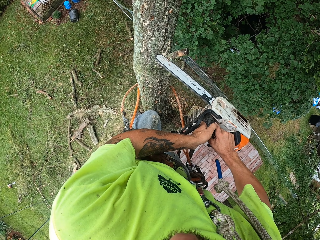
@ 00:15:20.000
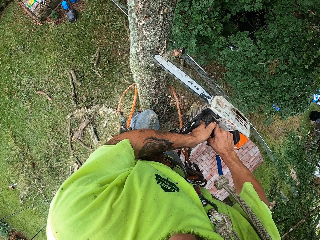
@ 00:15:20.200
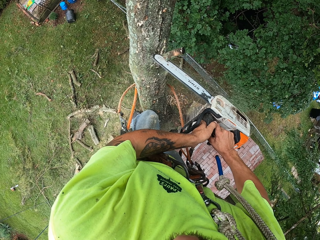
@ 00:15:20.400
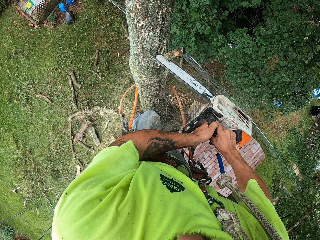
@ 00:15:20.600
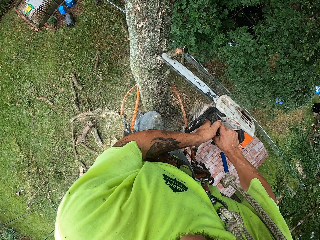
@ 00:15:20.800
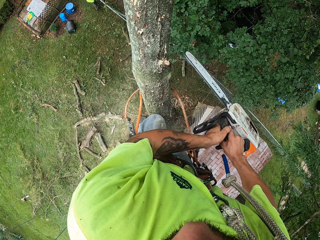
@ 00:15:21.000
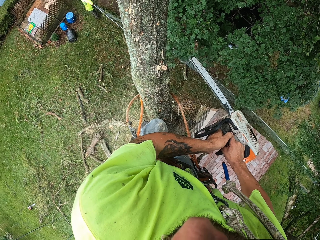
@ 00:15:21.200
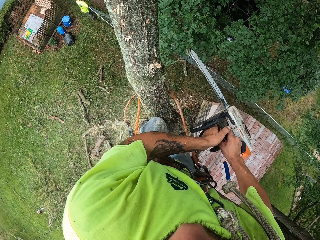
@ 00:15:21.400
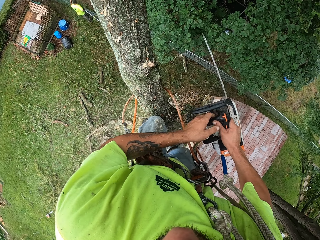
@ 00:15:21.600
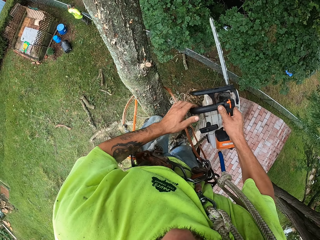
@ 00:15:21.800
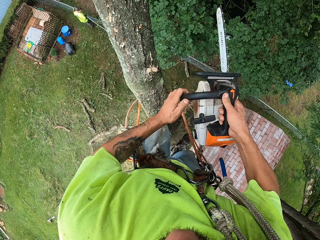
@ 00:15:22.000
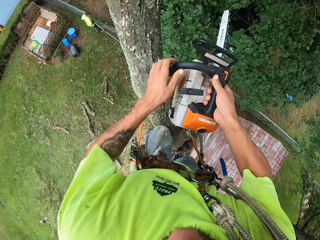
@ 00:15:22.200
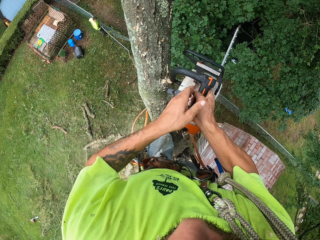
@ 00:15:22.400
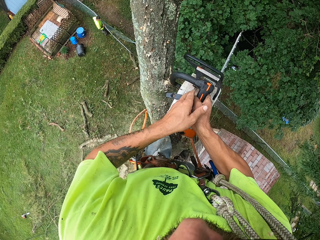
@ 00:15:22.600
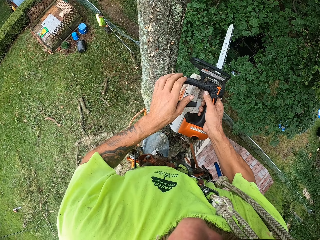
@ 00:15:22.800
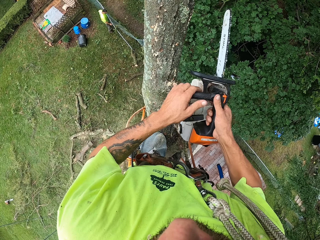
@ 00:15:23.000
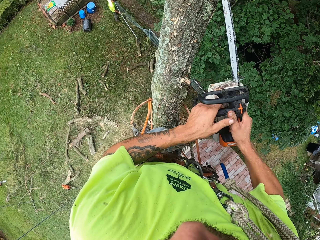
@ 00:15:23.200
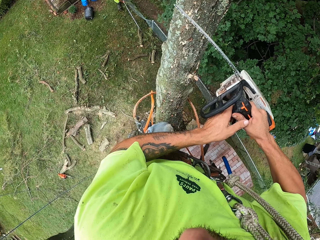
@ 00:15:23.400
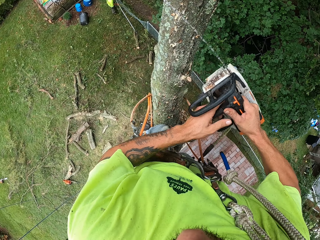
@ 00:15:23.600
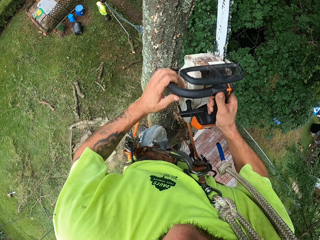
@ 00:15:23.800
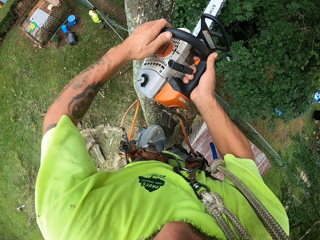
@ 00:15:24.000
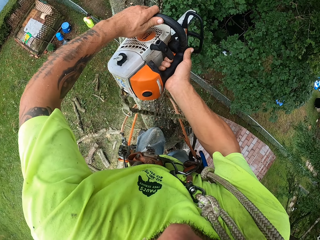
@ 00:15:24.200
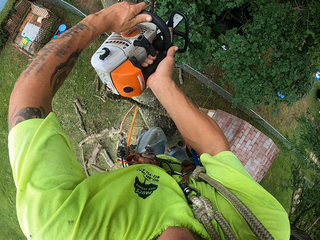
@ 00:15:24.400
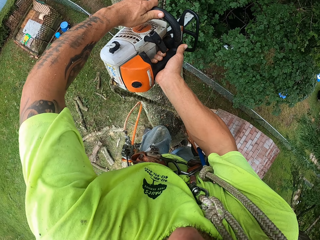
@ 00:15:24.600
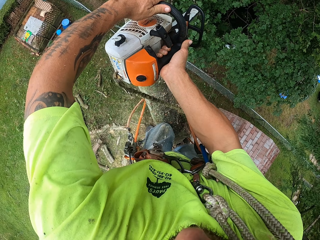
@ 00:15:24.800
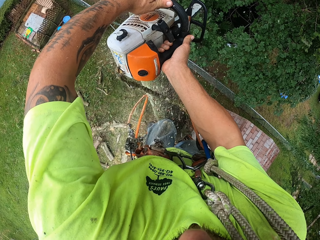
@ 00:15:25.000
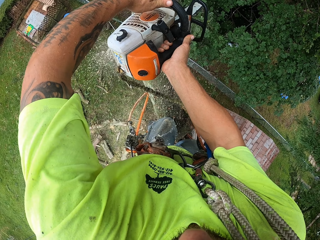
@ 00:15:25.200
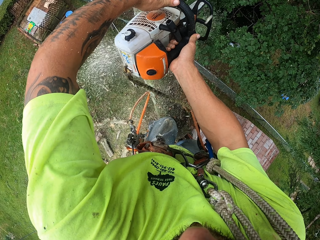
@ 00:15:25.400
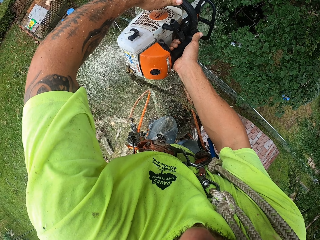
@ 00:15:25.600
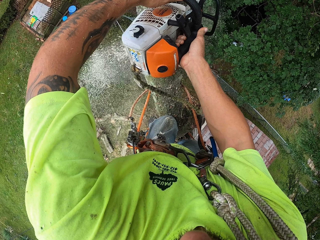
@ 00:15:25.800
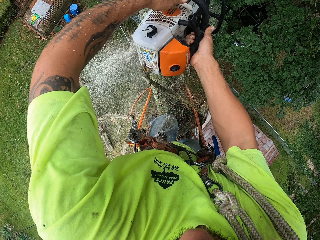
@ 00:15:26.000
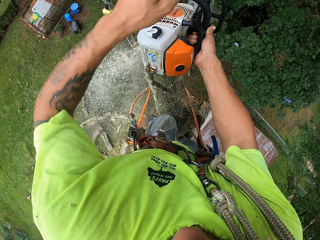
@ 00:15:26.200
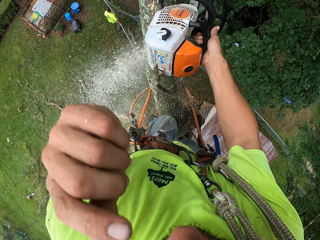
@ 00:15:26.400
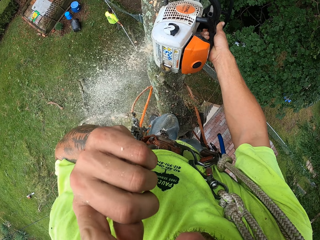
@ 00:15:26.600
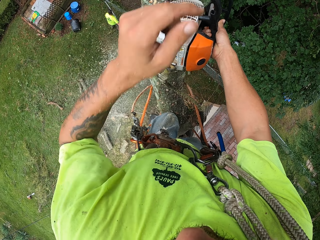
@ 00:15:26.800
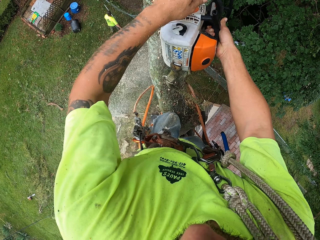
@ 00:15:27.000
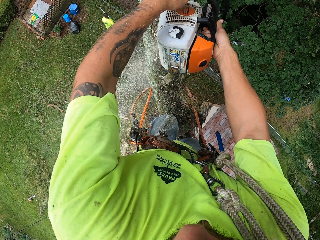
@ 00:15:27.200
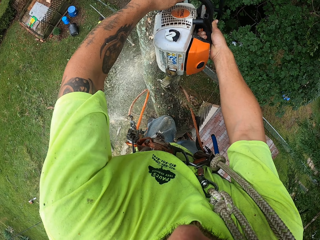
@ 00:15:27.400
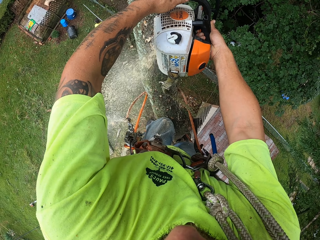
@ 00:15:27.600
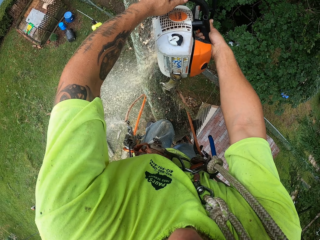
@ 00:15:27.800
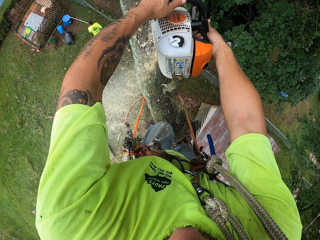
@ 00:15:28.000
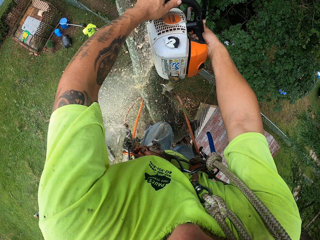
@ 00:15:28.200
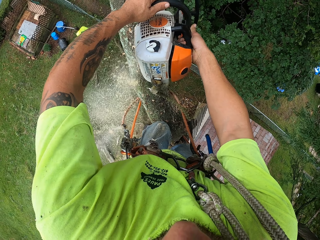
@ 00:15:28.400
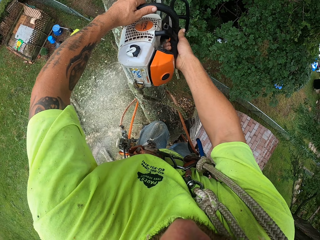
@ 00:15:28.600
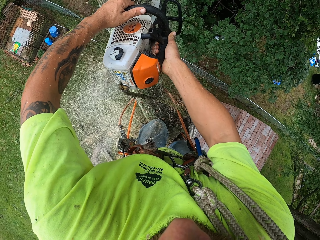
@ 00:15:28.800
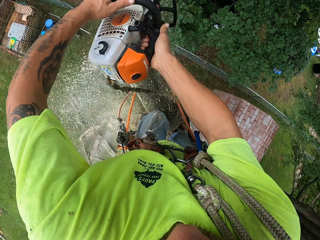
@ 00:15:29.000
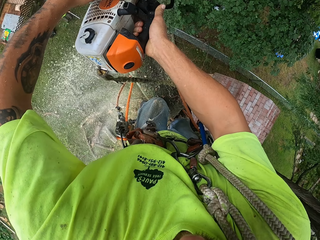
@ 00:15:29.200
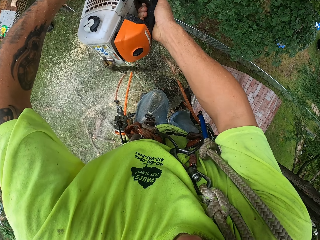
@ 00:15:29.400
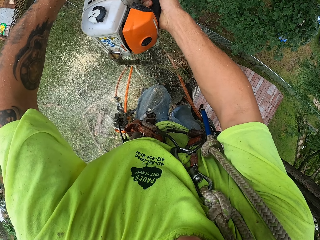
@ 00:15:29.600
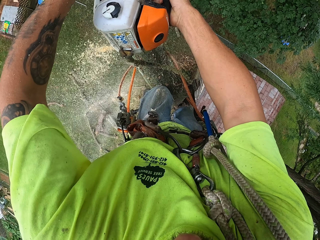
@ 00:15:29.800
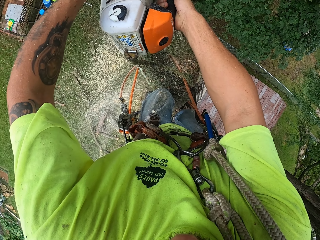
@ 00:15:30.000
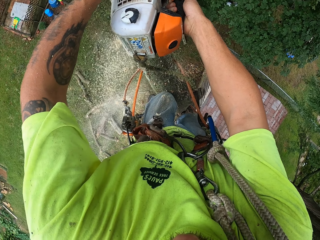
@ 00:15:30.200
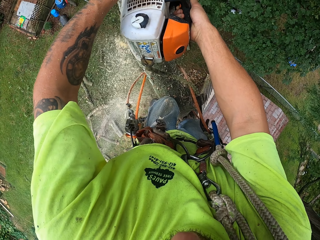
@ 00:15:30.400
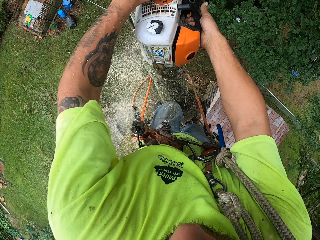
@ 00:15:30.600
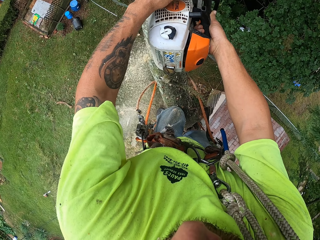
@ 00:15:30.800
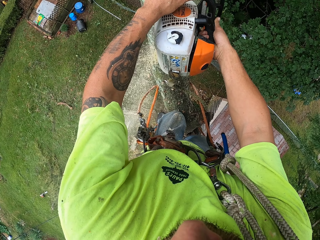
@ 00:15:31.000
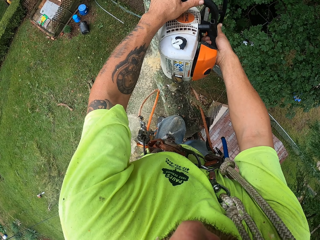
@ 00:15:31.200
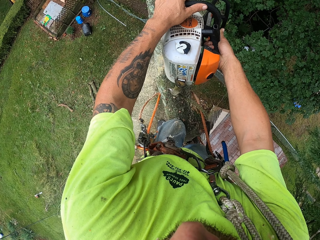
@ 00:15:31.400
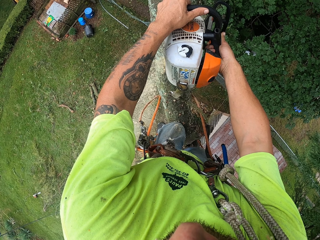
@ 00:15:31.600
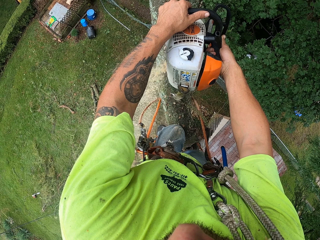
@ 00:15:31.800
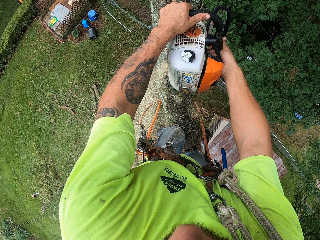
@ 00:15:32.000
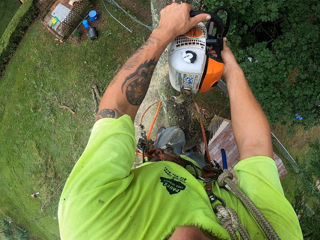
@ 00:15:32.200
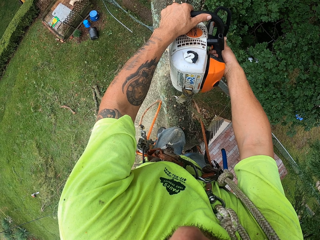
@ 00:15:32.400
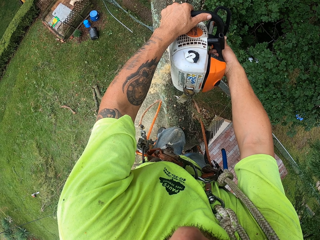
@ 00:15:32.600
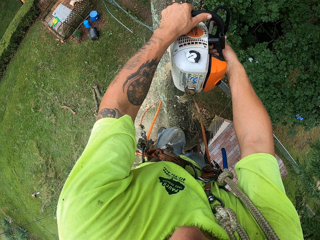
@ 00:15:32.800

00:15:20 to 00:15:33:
The camera wearer cuts down a shoot of the tree with the chainsaw in his hands. He cuts down the chunk of the tree with the chainsaw in his hands. The man removes a rod from the wired fence with his hands. The camera wearer touches his face with his left hand. The man drops the rod on the ground with his hands.

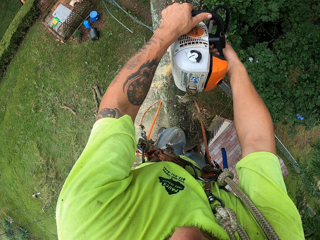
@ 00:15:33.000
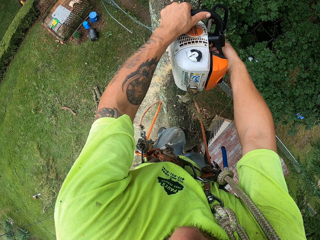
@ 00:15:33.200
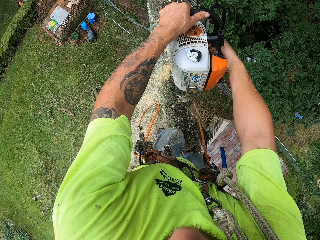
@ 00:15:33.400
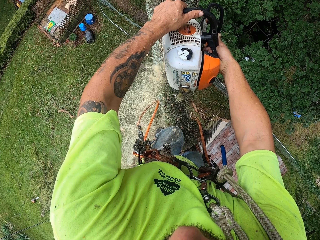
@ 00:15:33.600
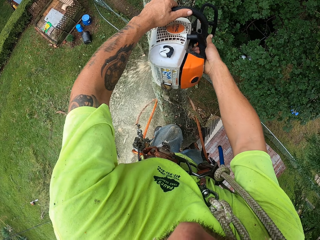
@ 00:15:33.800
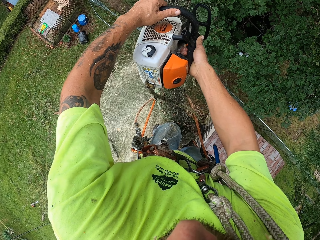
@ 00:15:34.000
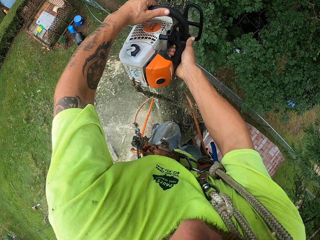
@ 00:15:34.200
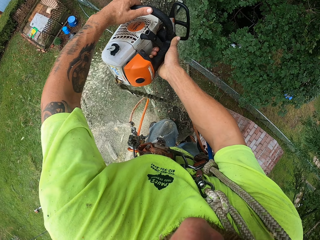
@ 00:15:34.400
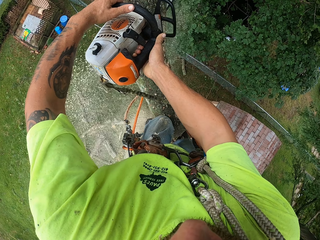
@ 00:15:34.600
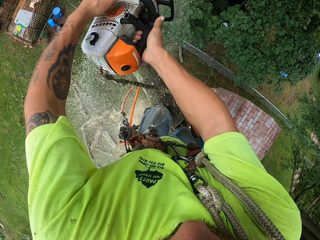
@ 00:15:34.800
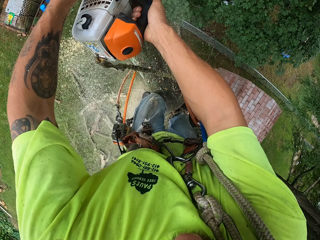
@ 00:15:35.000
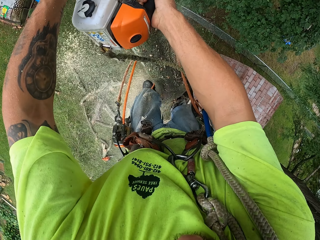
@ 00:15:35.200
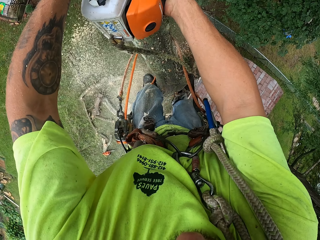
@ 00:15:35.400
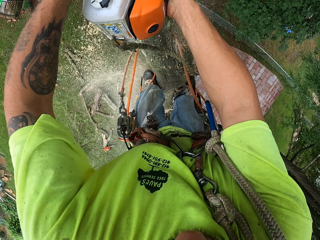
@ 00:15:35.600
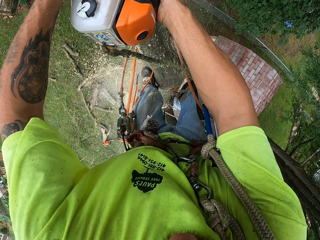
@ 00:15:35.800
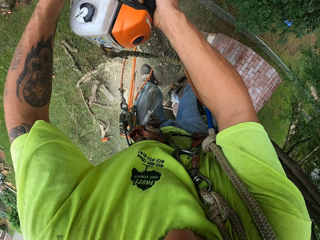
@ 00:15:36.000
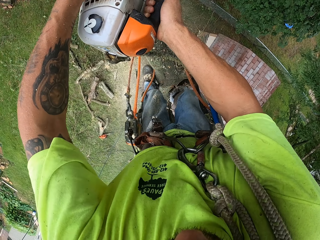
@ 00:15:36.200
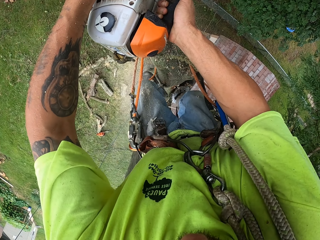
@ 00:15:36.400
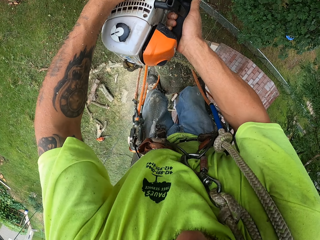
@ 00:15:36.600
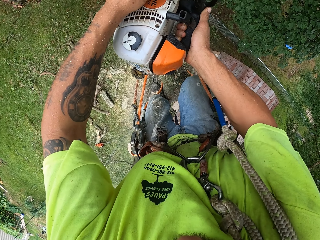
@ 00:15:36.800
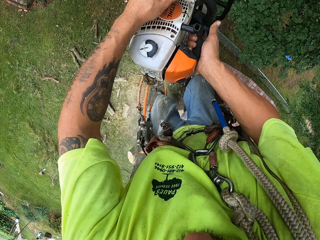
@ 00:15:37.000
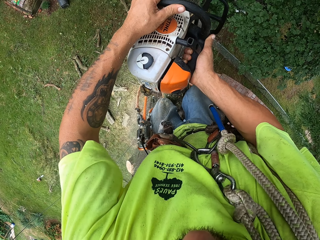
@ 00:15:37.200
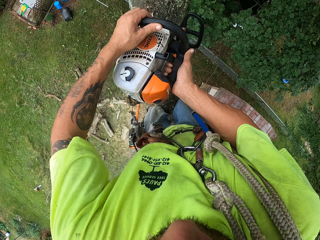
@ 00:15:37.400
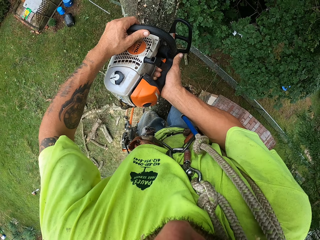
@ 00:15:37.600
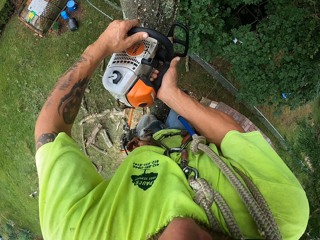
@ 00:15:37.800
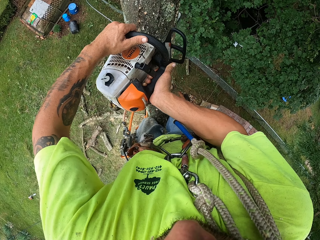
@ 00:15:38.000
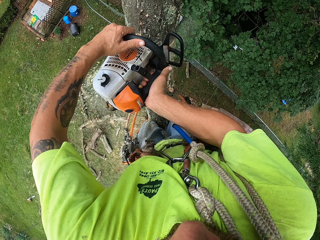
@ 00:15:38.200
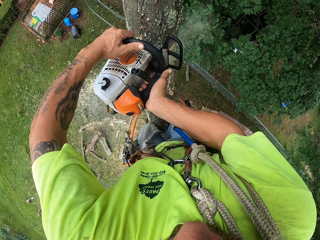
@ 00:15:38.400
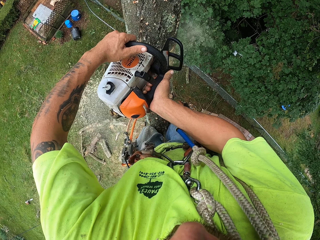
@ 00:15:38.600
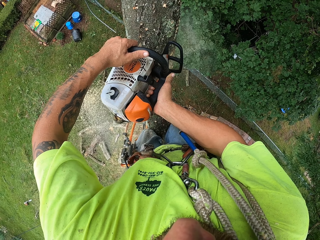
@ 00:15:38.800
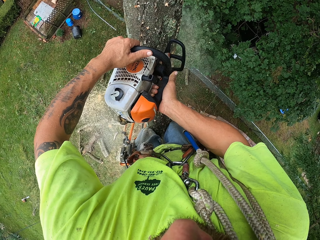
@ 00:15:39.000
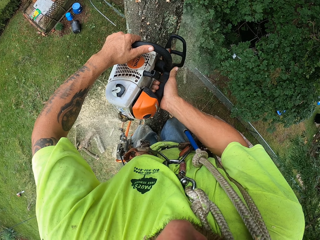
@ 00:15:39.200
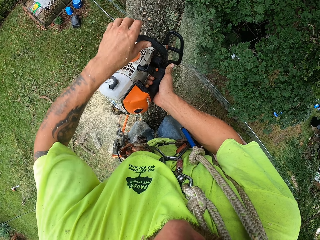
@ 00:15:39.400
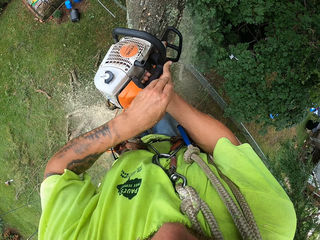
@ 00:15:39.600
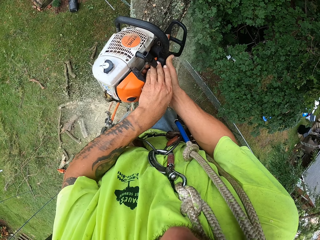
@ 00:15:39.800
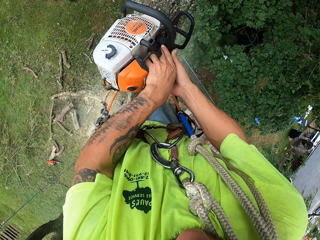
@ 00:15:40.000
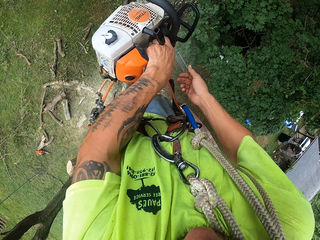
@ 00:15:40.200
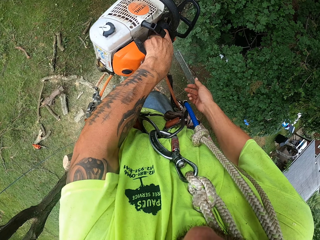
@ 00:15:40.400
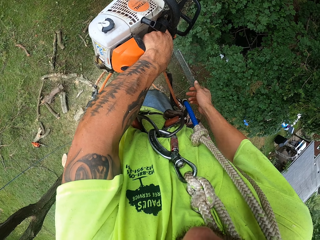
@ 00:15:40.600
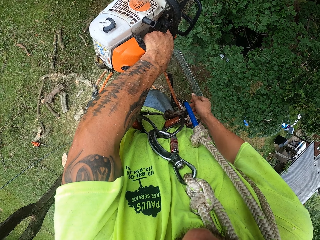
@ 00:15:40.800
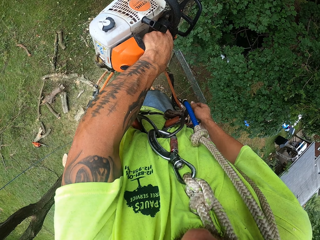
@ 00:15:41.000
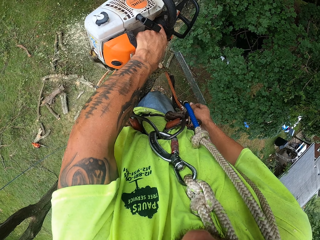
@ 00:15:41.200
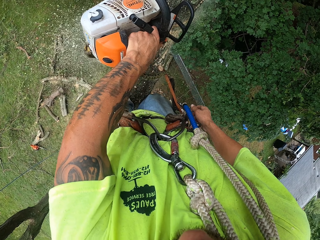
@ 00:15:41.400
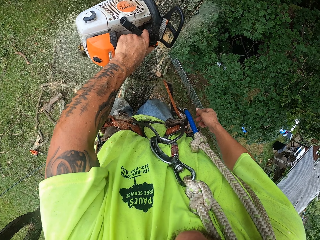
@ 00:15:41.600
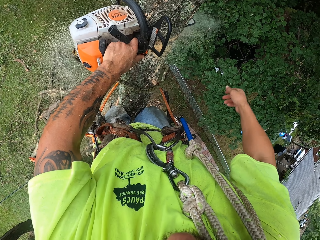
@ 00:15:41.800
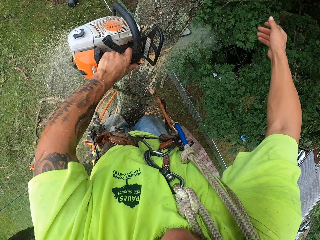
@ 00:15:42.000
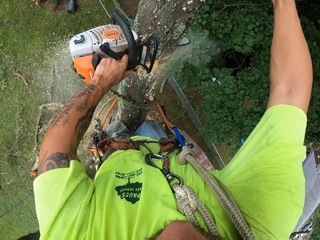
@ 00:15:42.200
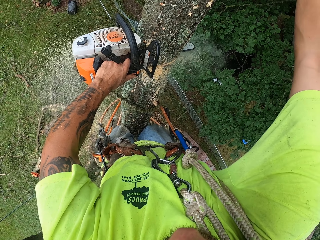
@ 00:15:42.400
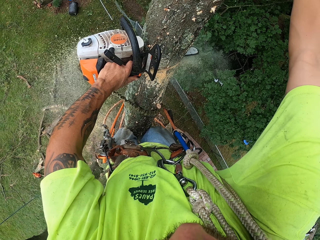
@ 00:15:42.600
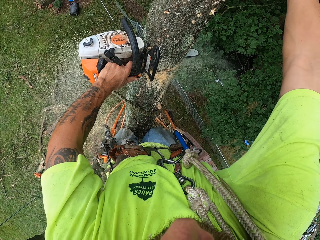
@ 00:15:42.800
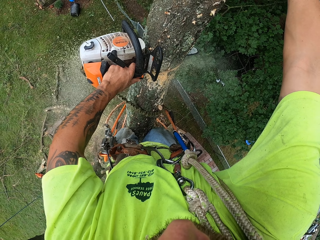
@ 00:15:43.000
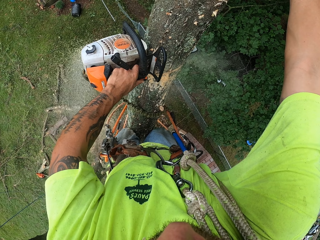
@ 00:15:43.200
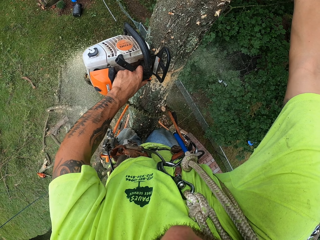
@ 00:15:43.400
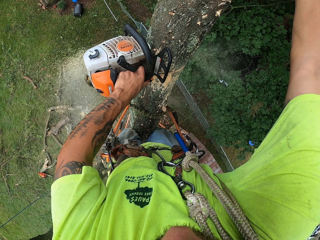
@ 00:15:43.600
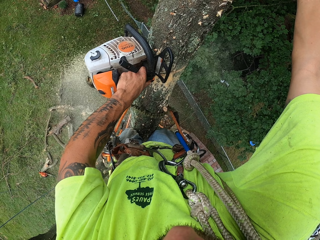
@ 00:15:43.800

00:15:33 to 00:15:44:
The camera wearer holds the saw with both hands. He cuts the tree with the saw. He holds the chainsaw with his left hand.
